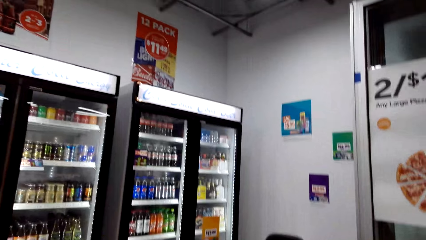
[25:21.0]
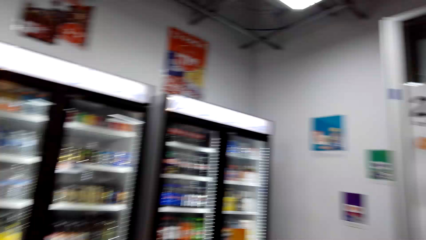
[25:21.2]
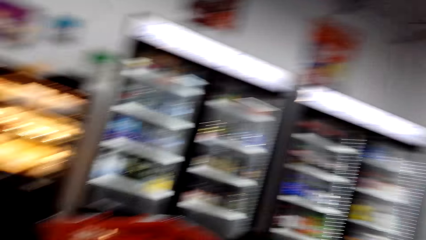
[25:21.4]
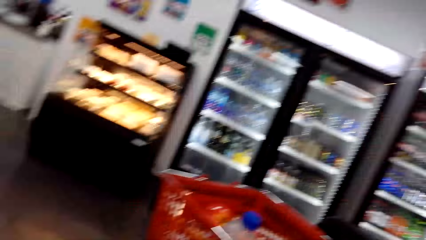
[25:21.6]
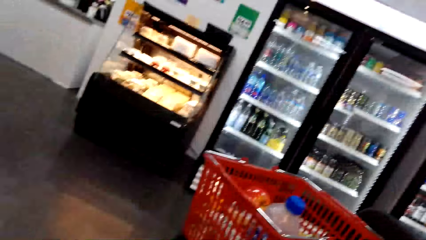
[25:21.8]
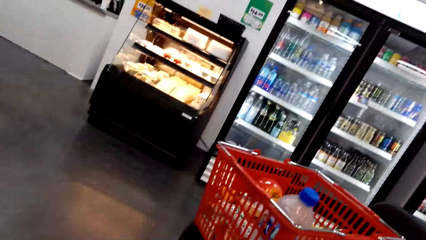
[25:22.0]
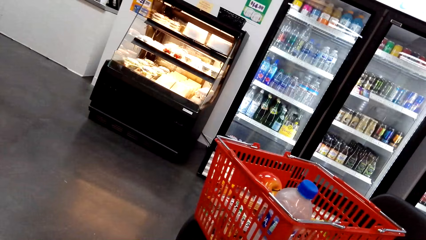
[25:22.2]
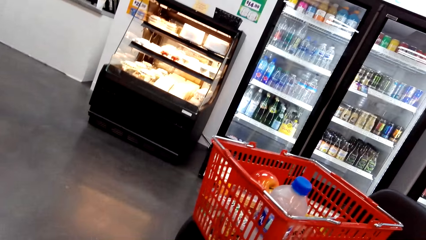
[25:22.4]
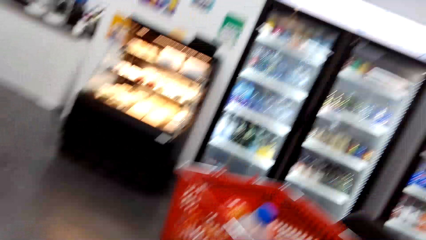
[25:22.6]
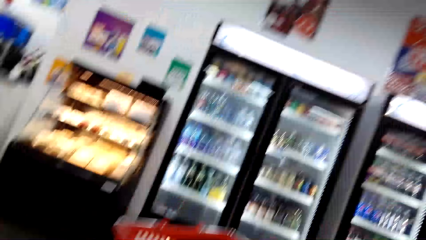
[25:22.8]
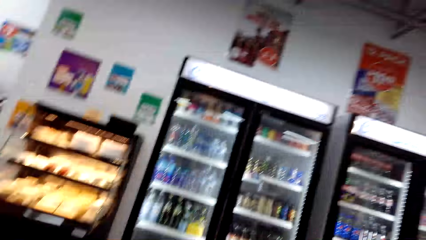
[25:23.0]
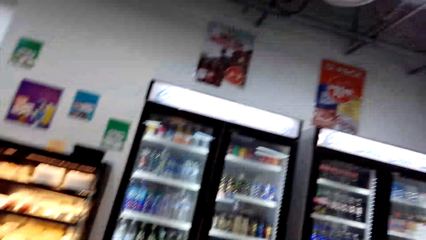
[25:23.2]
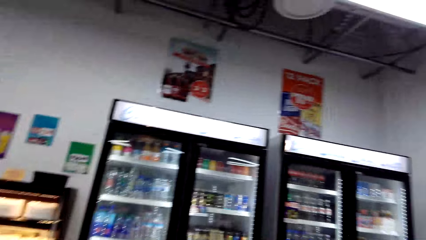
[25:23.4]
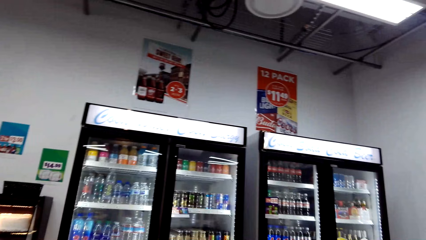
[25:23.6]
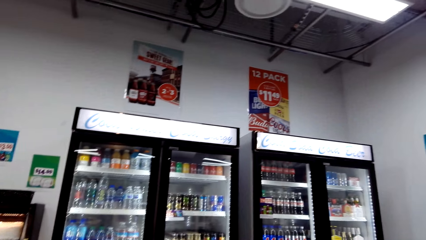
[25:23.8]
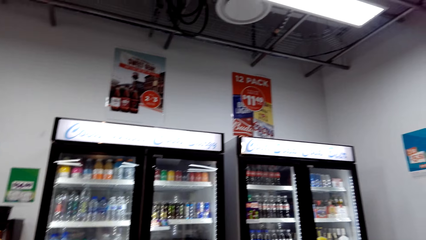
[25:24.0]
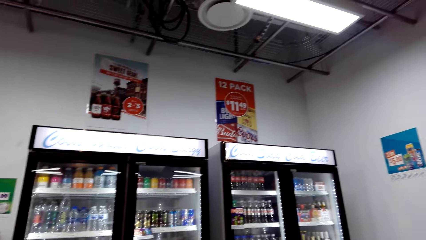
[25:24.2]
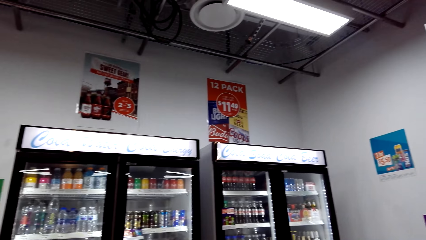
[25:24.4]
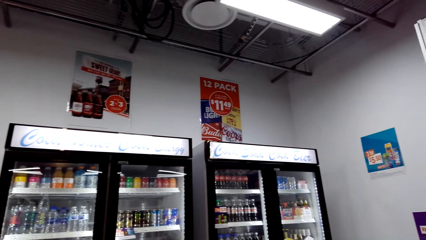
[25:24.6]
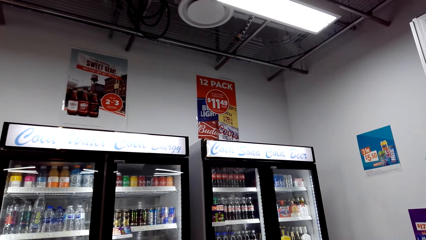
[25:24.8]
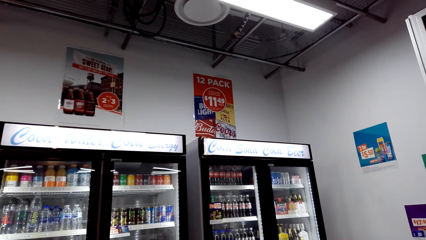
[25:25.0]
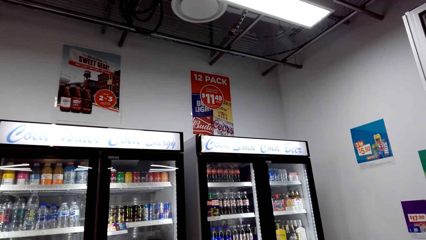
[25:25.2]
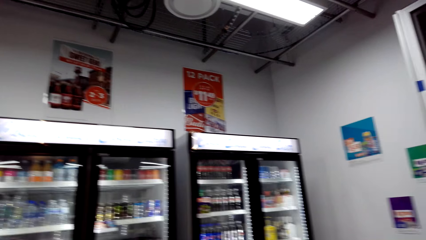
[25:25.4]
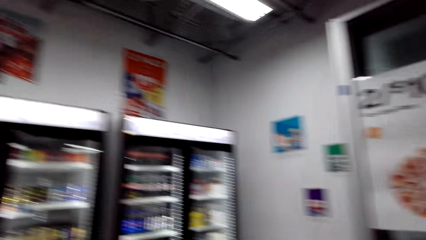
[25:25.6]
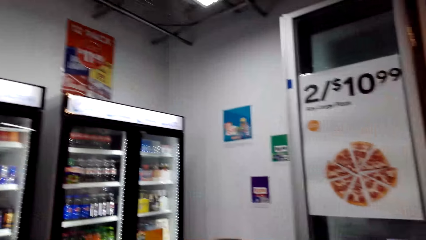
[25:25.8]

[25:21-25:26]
The camera wearer looks around the shop.

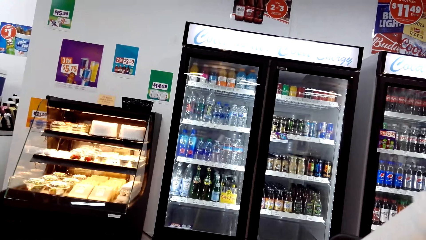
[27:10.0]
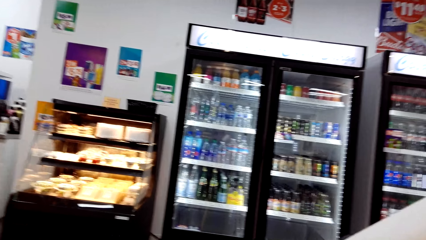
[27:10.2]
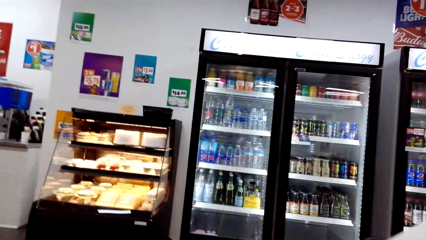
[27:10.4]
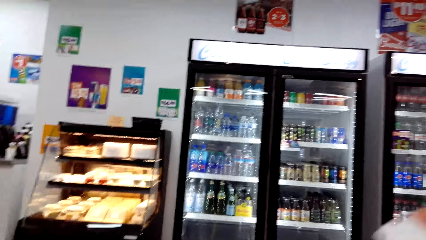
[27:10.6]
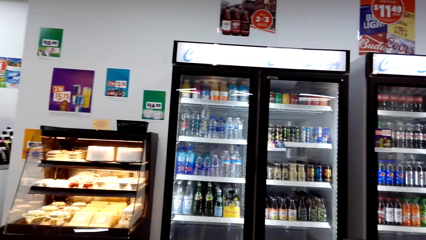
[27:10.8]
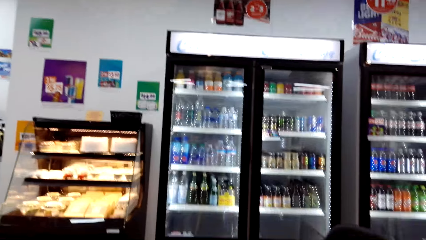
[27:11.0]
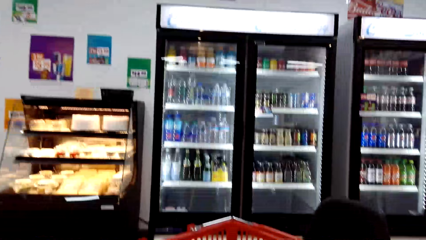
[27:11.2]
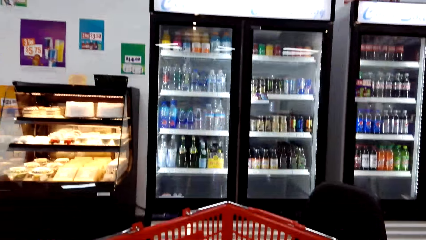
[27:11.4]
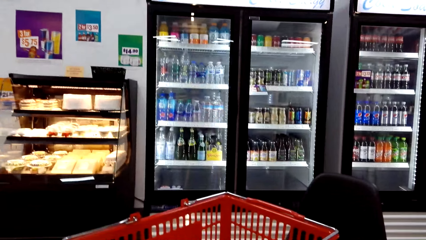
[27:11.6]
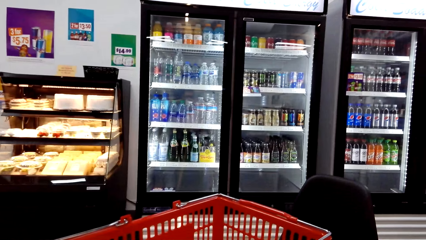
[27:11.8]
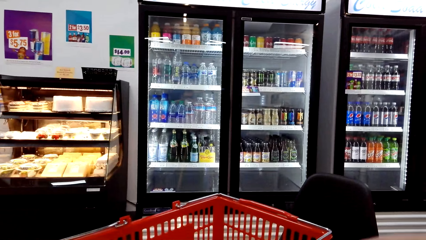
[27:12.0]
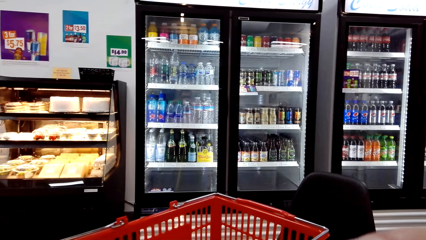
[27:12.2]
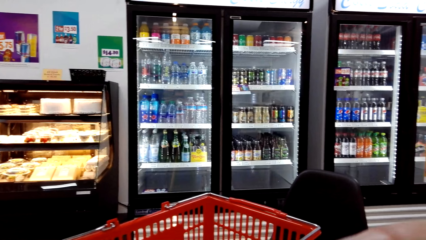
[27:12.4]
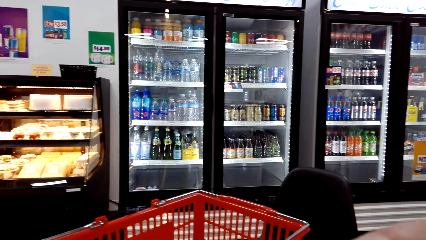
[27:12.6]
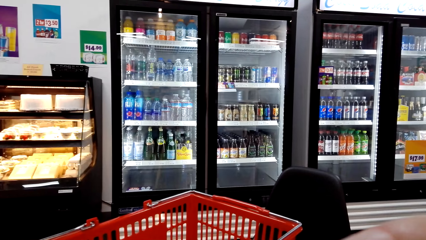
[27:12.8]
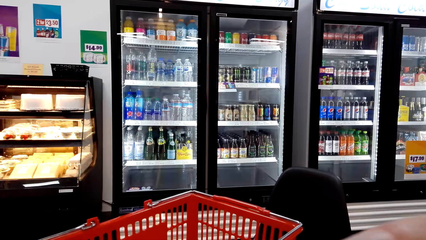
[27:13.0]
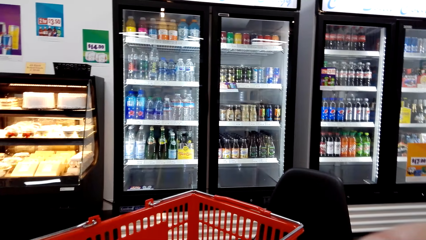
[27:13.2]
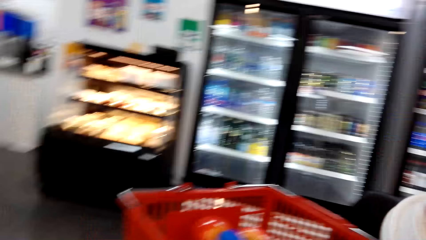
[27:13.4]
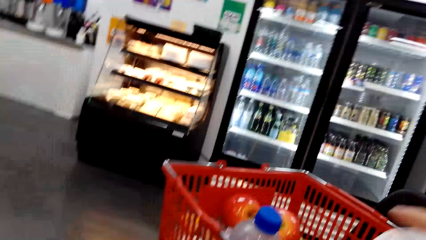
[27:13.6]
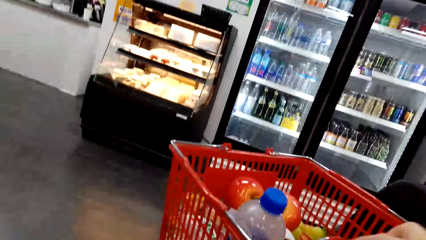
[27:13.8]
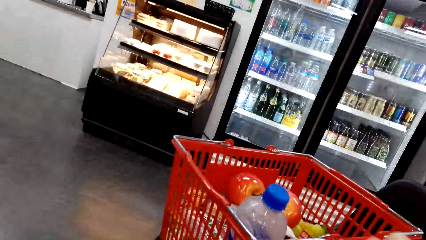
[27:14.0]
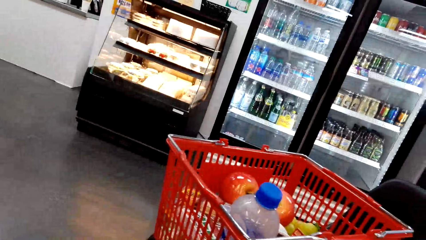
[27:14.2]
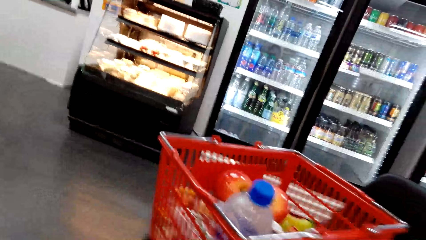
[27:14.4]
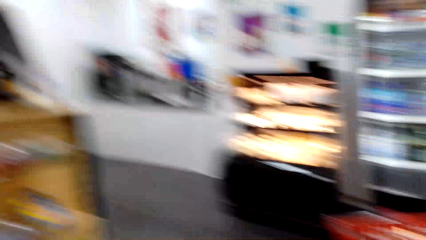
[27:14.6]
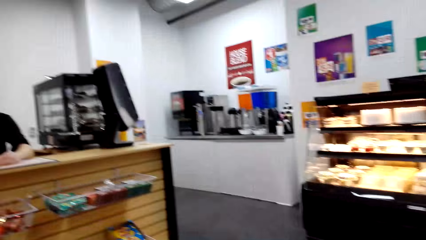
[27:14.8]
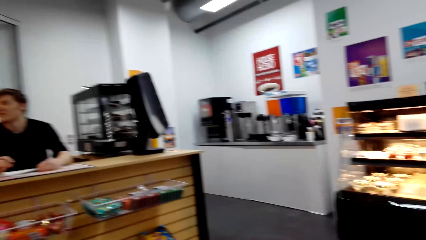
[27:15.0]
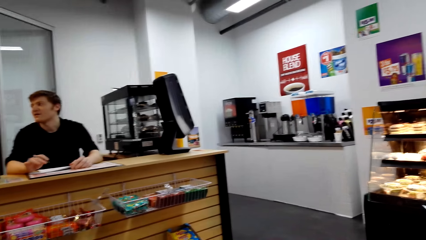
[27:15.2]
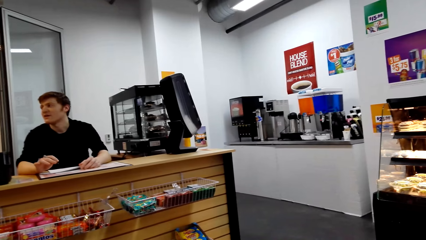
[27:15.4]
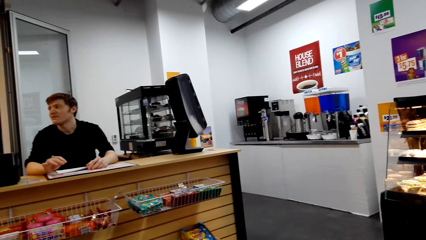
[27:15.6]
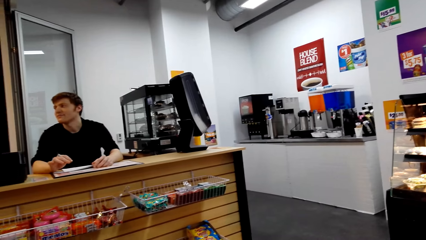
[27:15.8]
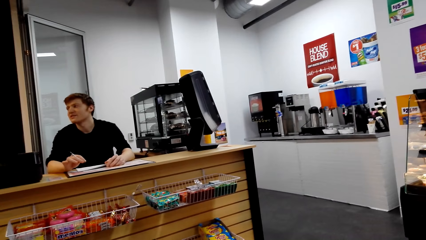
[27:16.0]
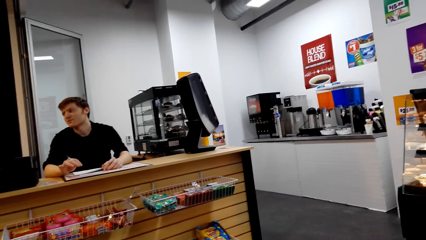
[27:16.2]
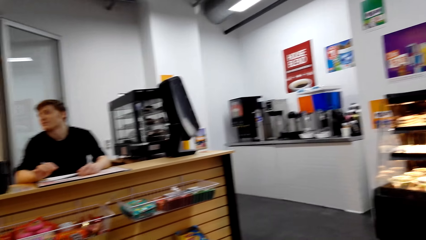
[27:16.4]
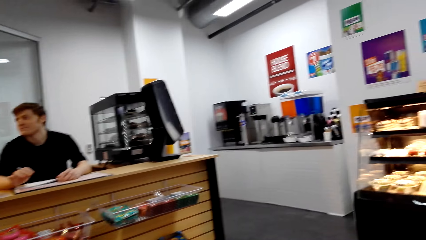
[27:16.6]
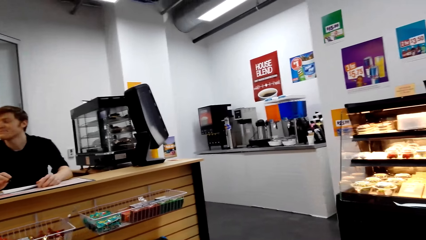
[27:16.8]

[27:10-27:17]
The camera wearer drinks the coffee from the tumbler.

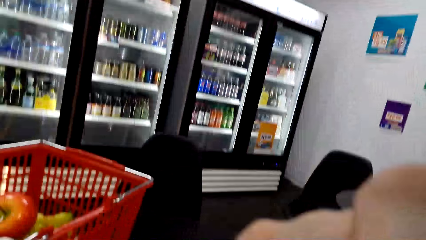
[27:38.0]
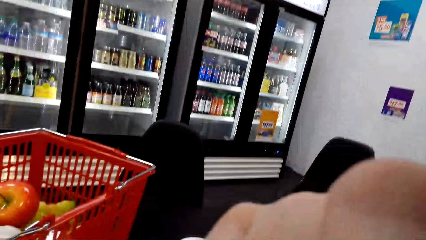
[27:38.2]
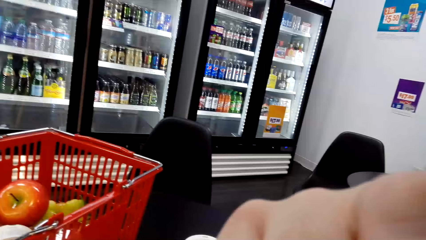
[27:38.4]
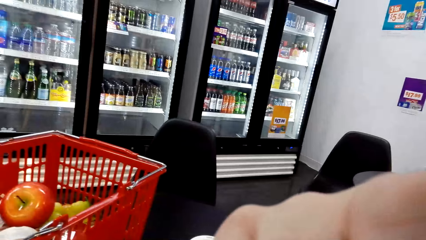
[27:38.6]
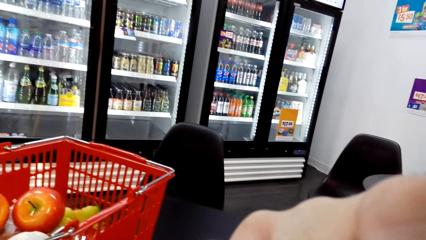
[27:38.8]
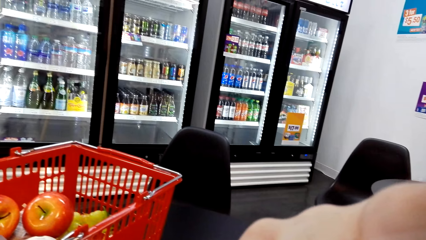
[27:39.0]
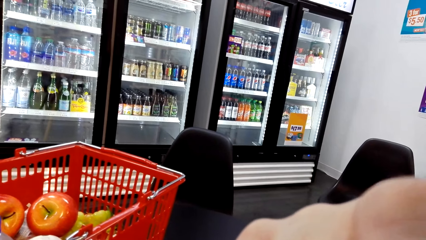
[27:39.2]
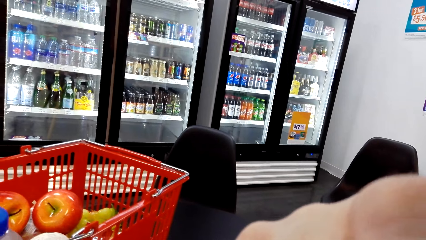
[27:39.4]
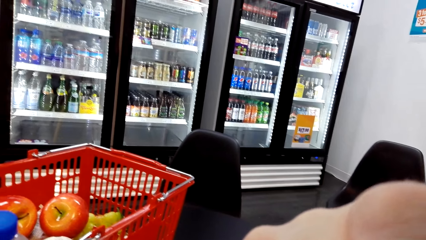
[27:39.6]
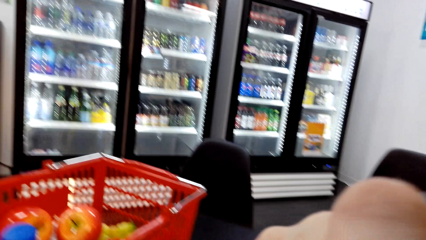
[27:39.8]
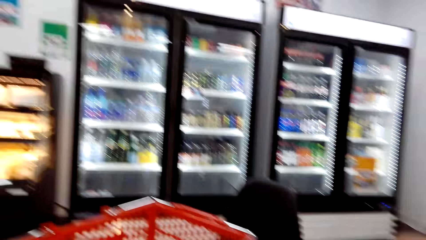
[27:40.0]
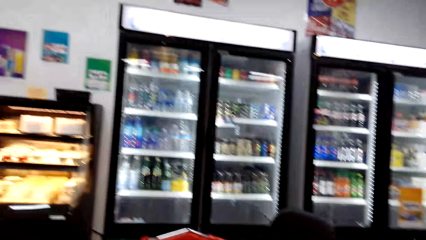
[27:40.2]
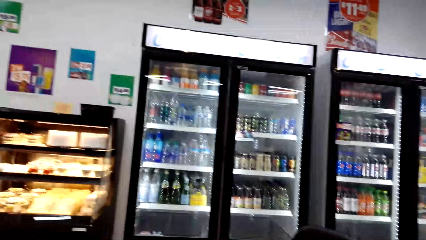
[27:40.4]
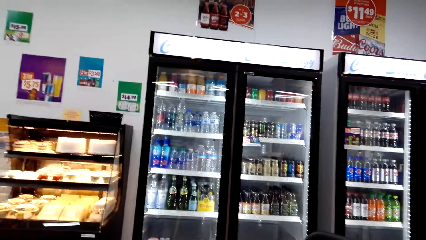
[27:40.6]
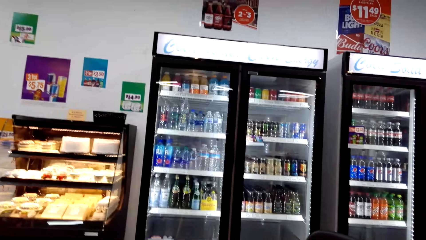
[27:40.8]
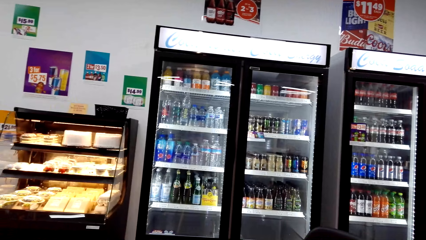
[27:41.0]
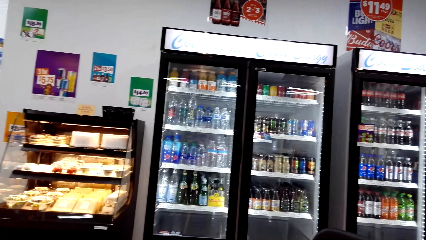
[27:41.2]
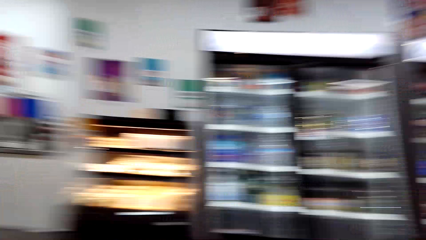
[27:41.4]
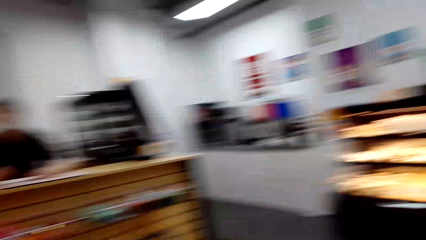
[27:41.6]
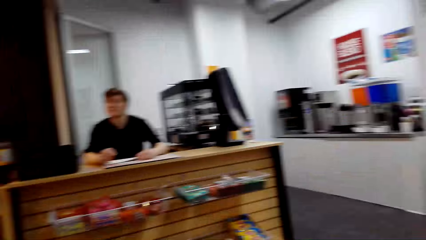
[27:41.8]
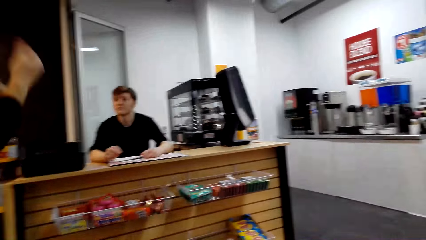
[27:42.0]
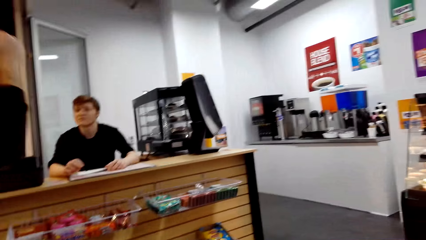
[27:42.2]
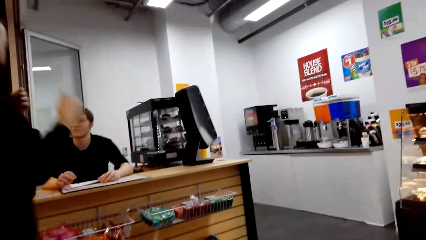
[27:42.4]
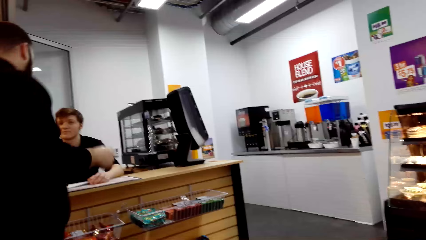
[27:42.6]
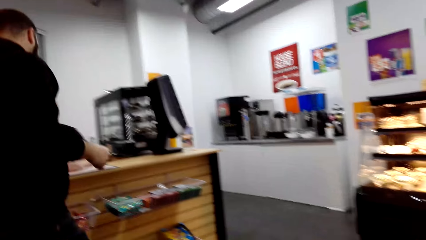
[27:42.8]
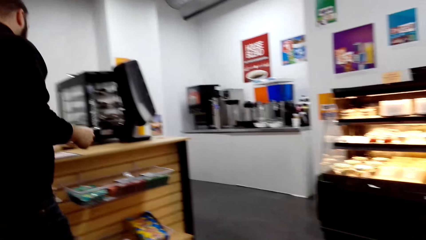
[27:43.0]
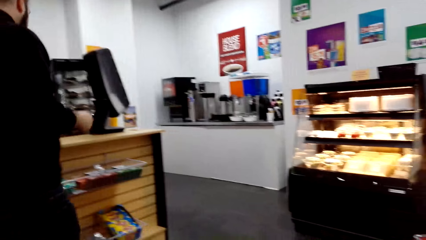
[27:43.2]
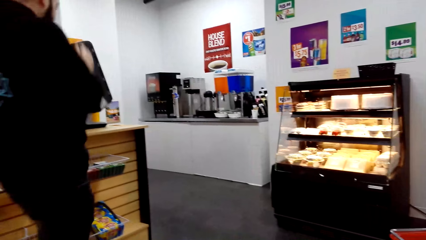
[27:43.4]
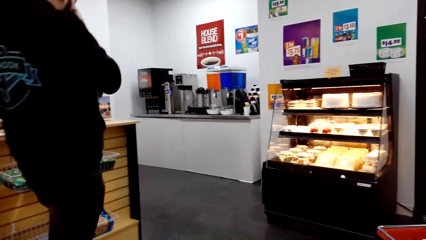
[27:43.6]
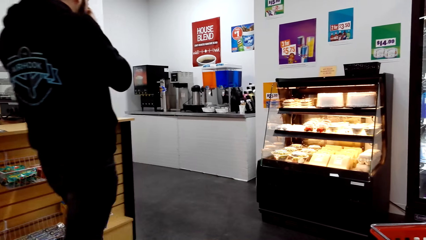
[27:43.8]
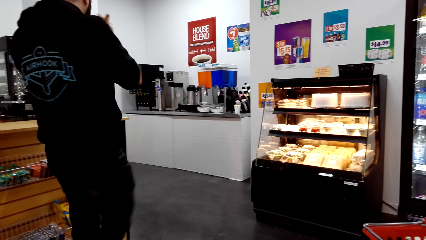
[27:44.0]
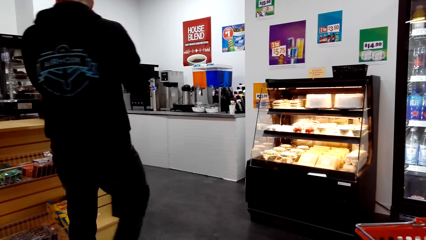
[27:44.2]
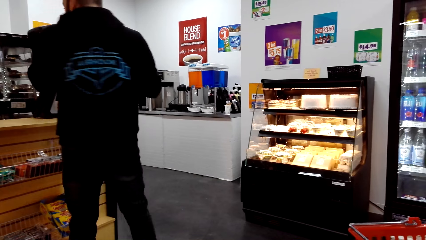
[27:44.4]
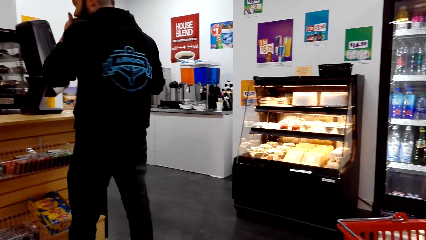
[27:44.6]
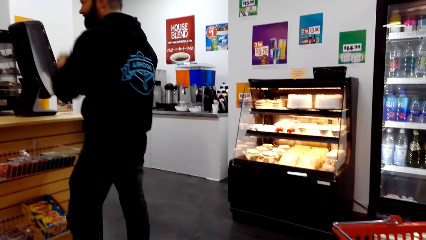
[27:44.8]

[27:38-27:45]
The camera wearer adjusts the camera. They look around the store. A man talks with another man.
